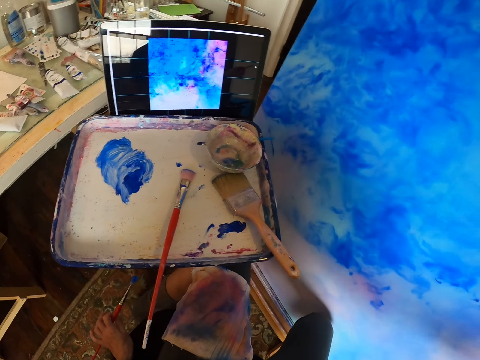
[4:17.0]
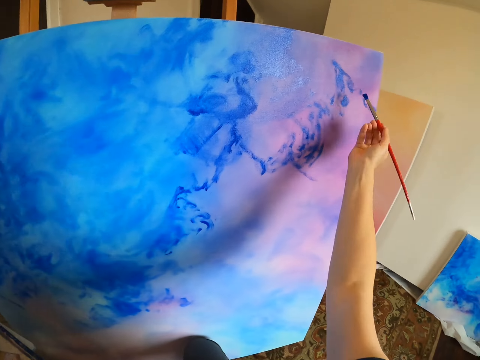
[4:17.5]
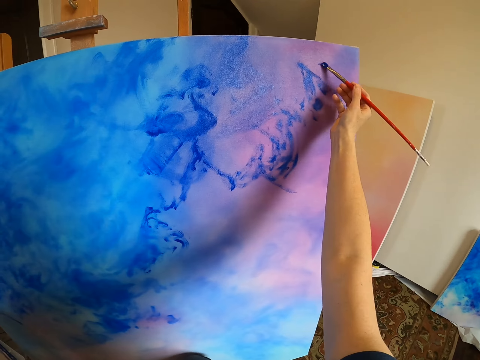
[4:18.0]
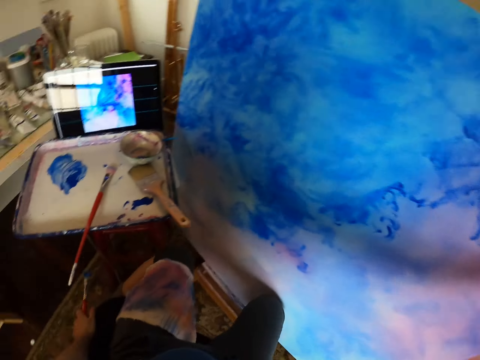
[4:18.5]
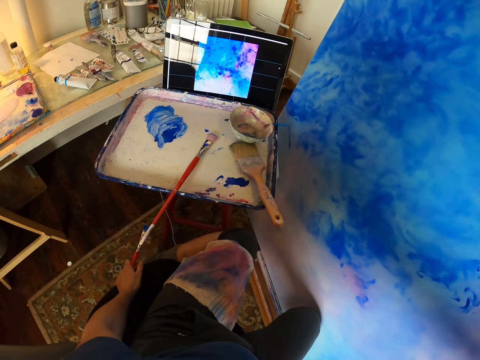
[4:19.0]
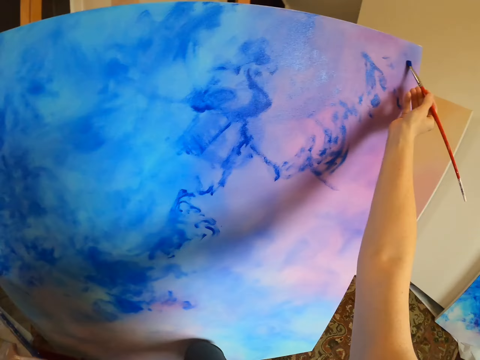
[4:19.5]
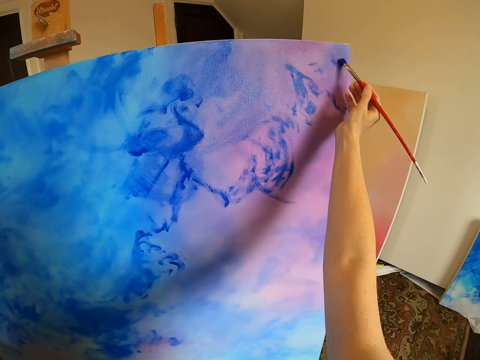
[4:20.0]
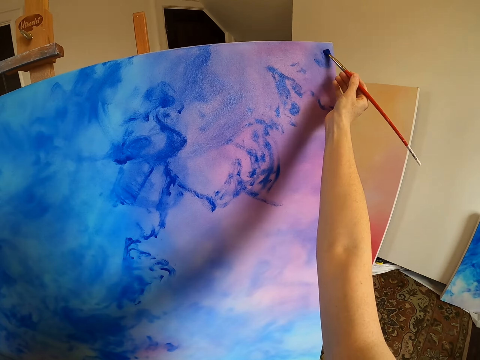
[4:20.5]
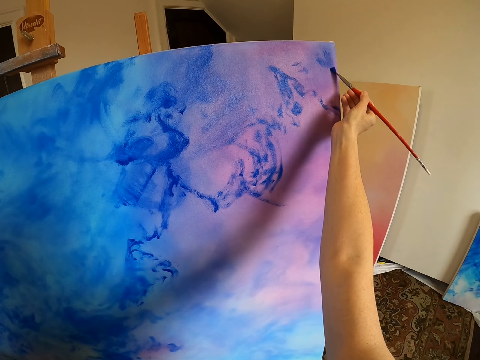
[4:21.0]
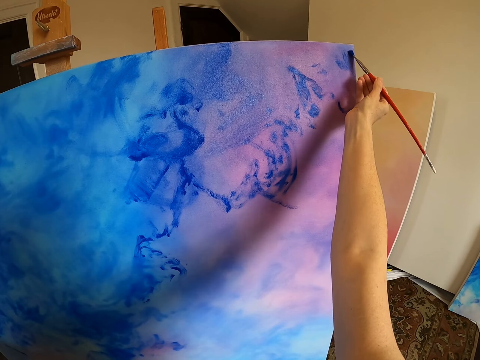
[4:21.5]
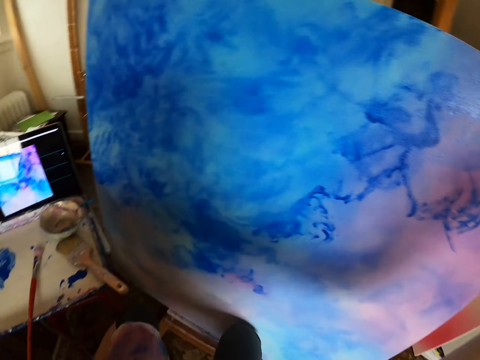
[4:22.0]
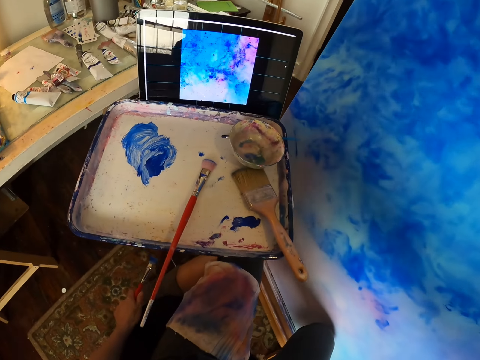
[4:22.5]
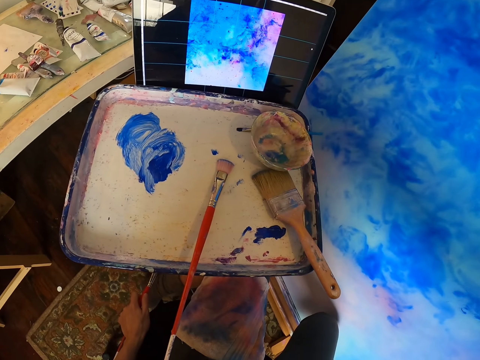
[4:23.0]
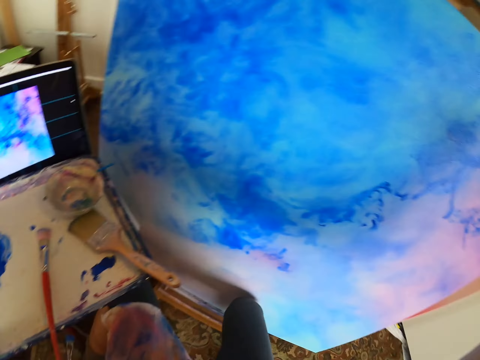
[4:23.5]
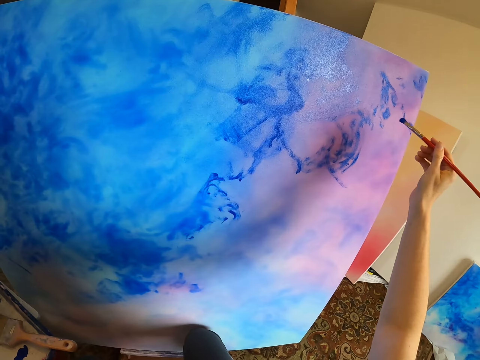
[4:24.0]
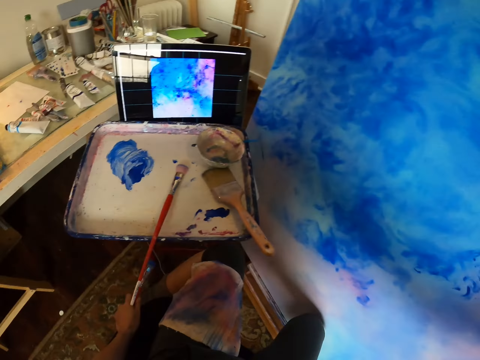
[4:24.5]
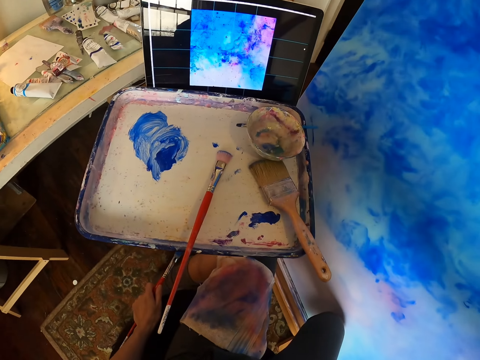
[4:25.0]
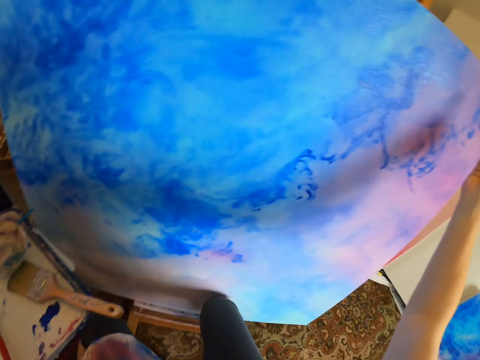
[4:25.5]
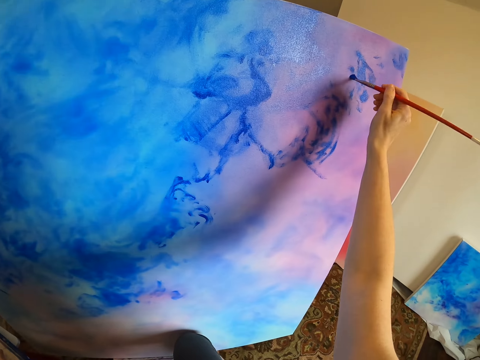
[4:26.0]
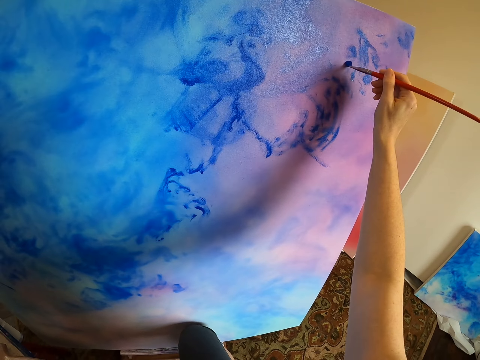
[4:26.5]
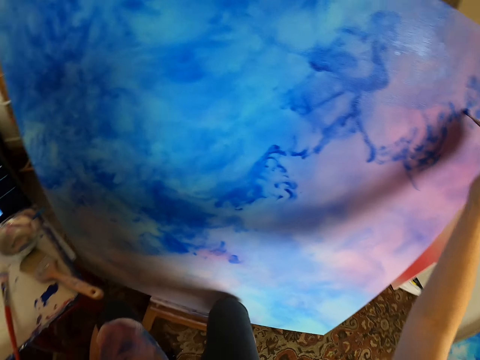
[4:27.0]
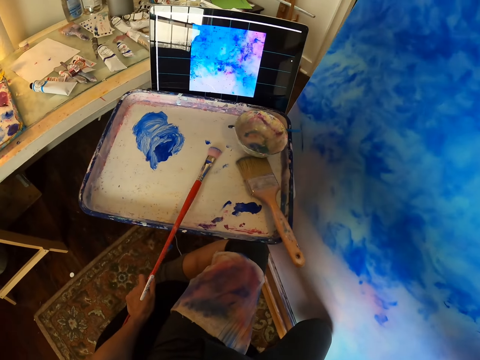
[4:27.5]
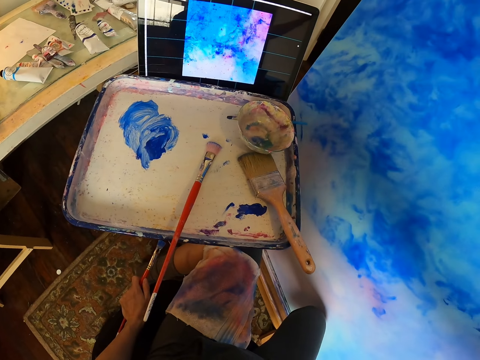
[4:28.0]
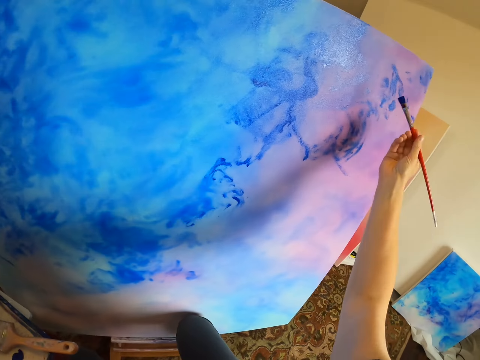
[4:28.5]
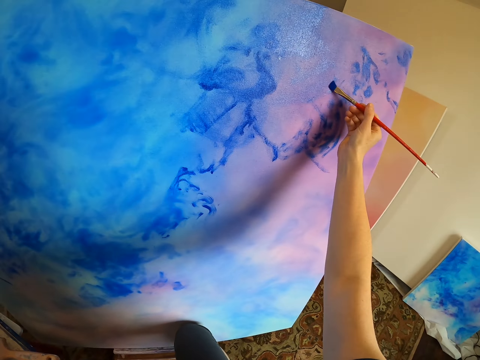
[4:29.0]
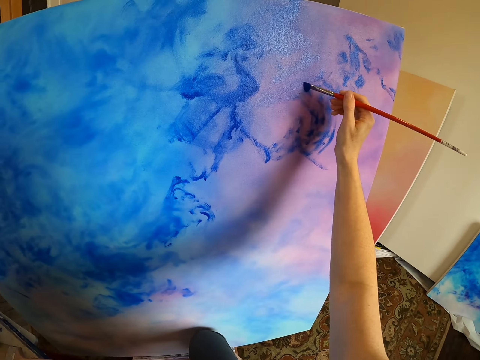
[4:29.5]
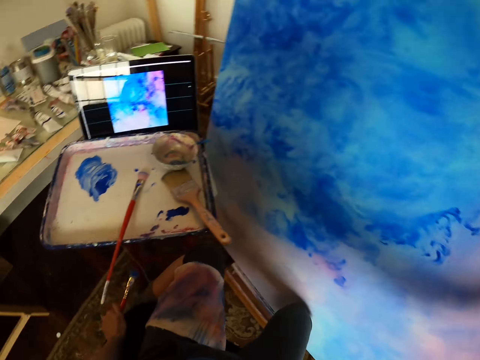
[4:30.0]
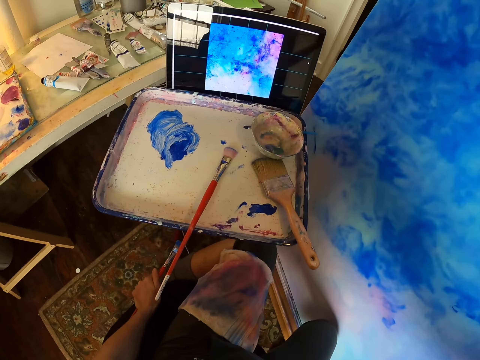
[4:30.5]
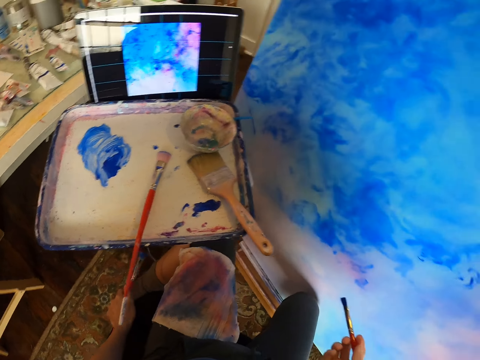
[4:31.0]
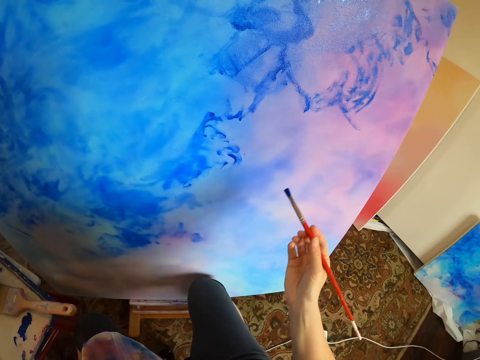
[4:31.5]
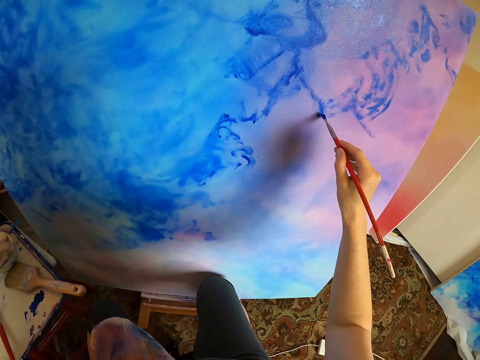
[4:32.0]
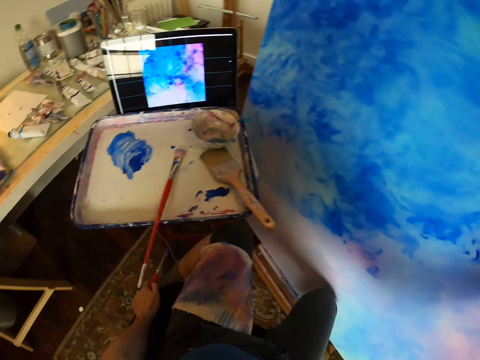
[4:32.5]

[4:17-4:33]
The camera wearer looks at the picture in the computer. They paint a canvas with a paint brush. They look at the picture in the computer. They paint the canvas with the paint brush. They look at the picture in the computer.

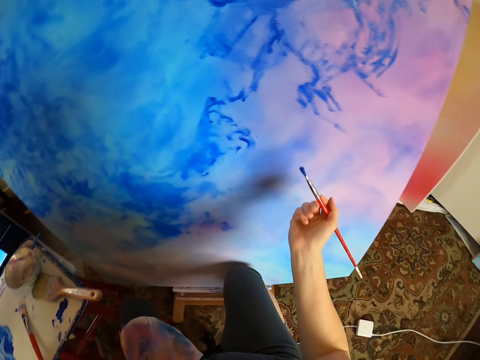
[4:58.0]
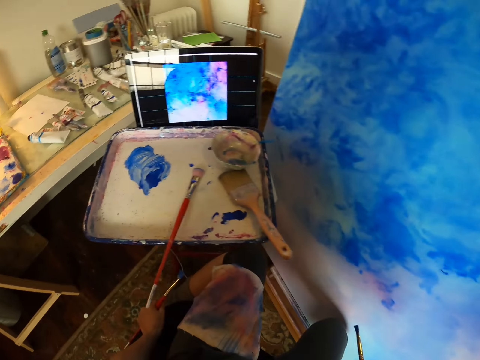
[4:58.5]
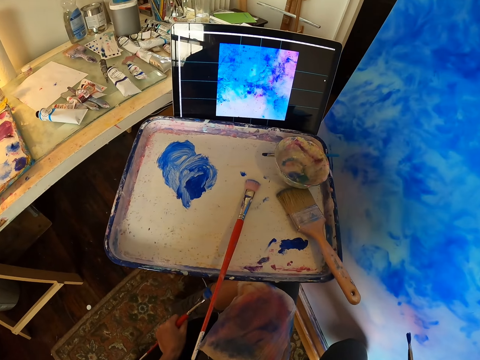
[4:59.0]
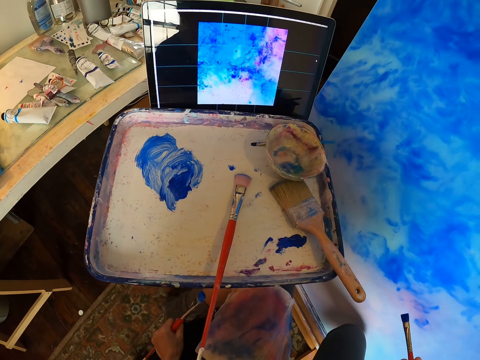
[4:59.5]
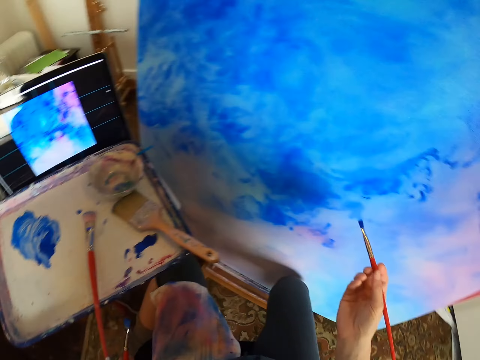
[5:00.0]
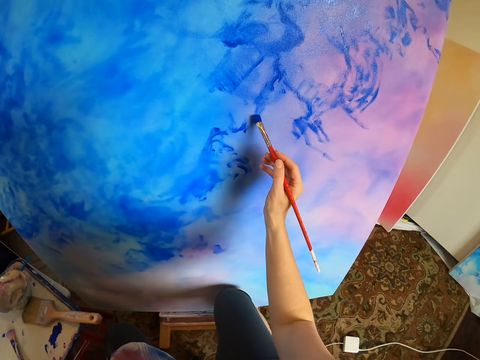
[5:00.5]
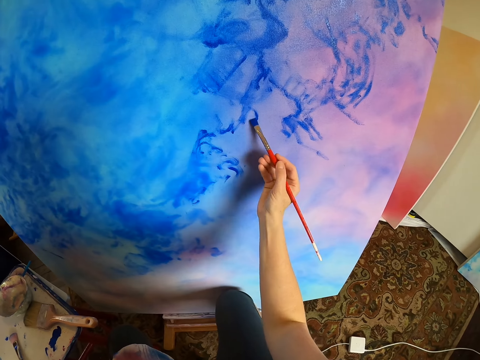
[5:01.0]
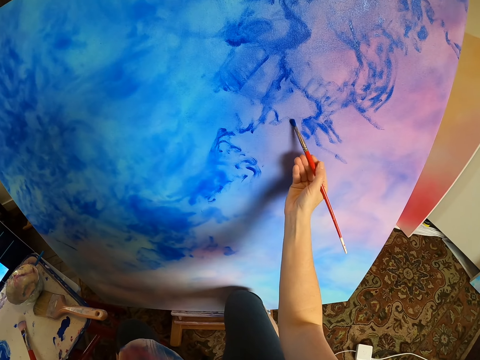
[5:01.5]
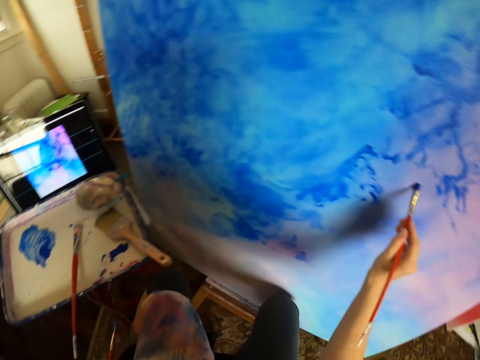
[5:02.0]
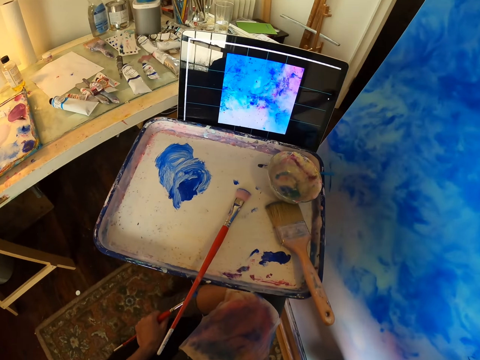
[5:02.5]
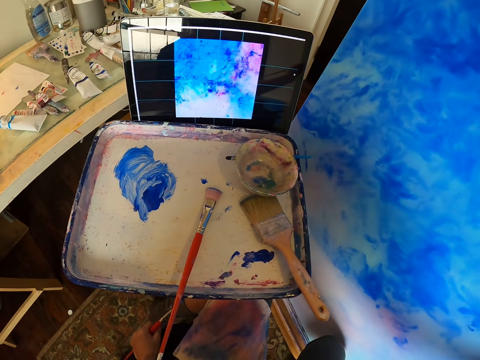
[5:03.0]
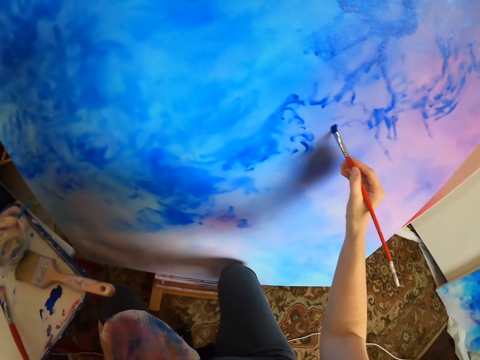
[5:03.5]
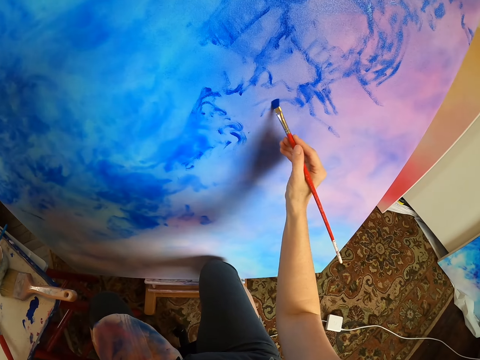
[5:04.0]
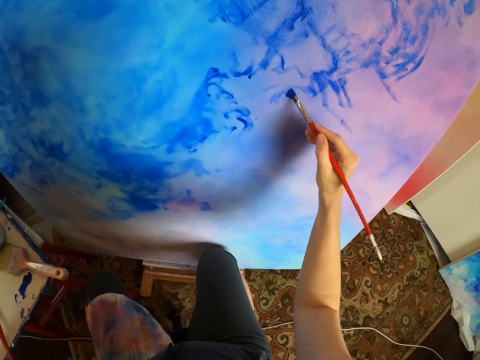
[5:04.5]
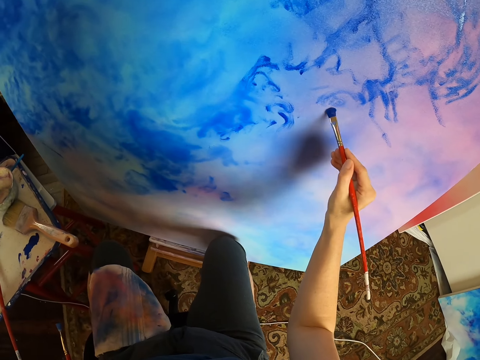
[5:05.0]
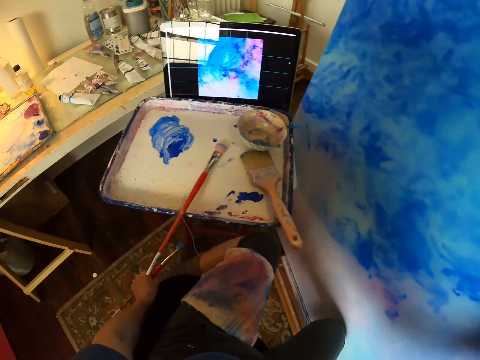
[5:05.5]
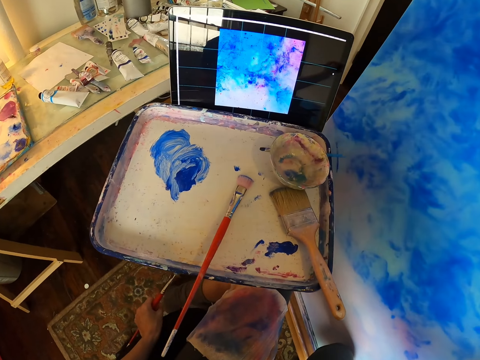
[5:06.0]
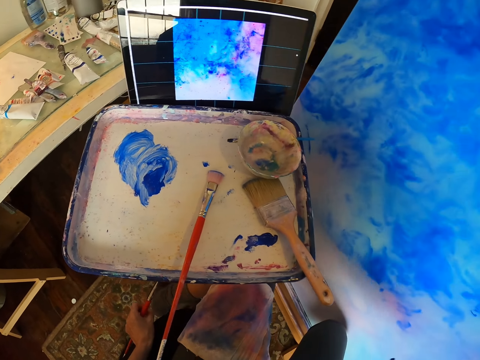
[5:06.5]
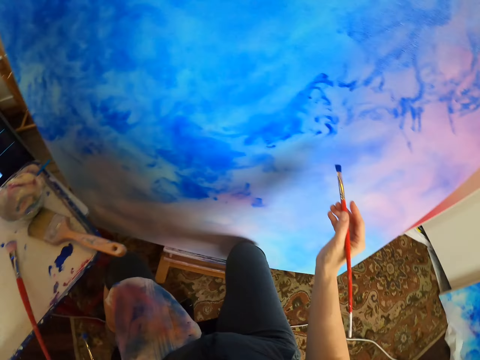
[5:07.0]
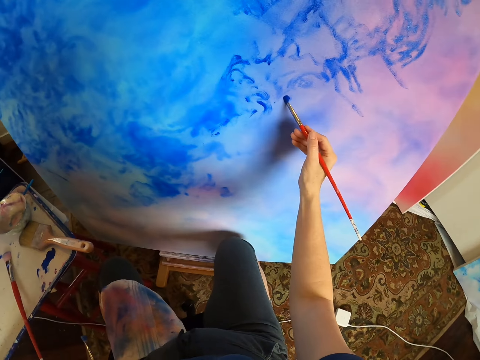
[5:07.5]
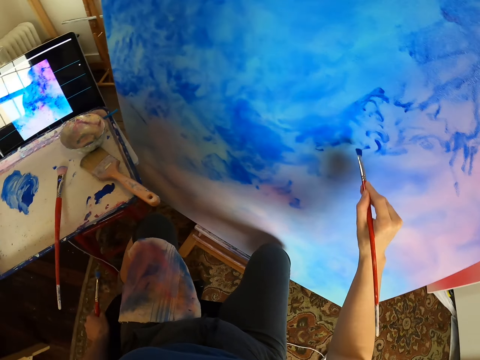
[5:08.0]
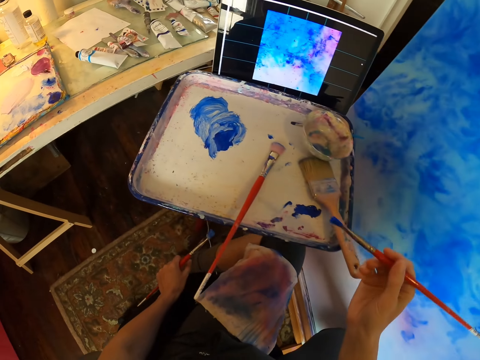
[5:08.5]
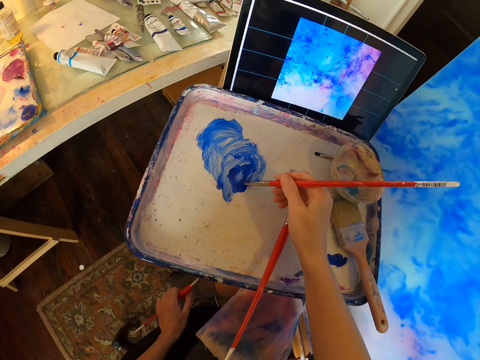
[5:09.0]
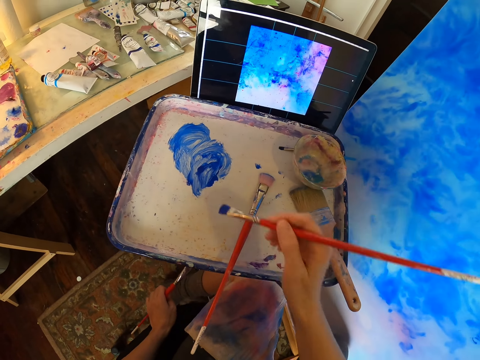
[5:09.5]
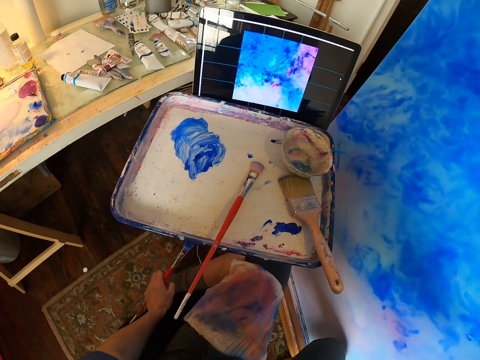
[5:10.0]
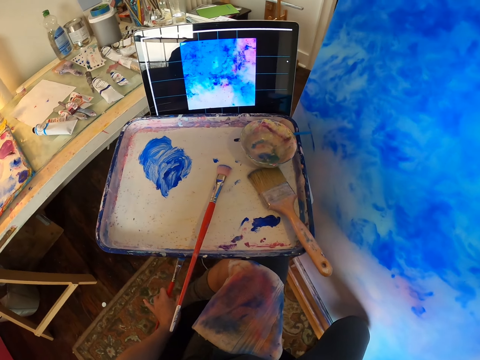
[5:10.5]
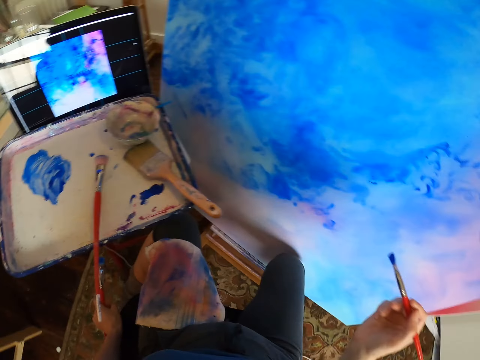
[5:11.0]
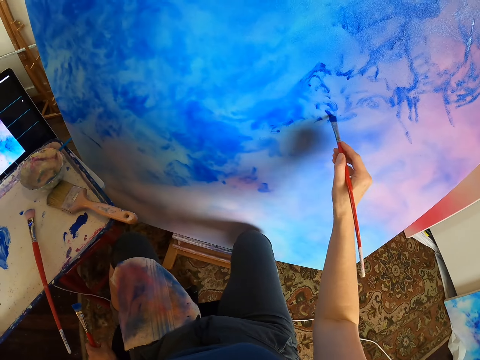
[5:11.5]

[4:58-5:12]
The camera wearer stares at the tablet. They paint the painting with the brush. They stare at the laptop. They pick the paint with a paint brush. They rub the brush on the paint.
